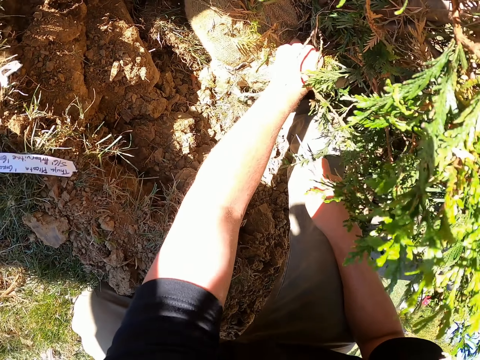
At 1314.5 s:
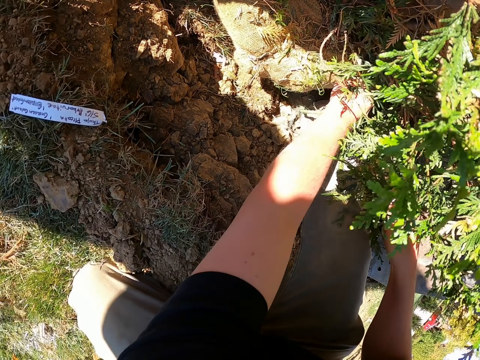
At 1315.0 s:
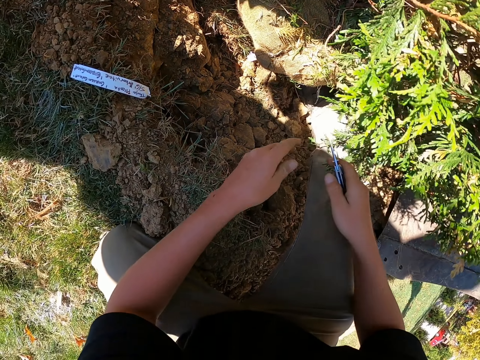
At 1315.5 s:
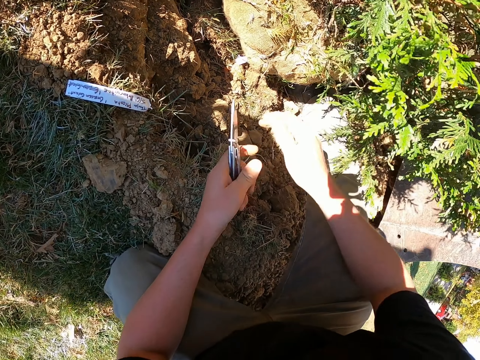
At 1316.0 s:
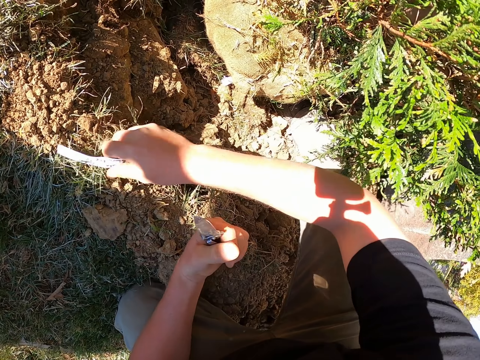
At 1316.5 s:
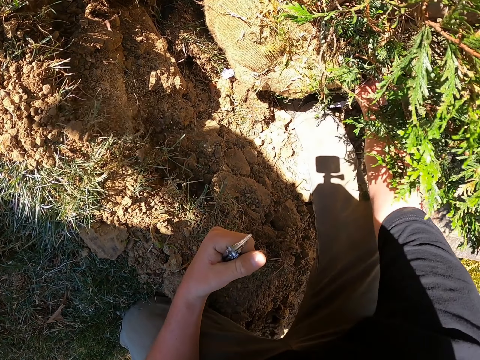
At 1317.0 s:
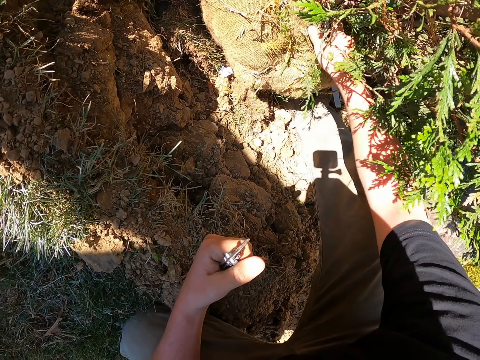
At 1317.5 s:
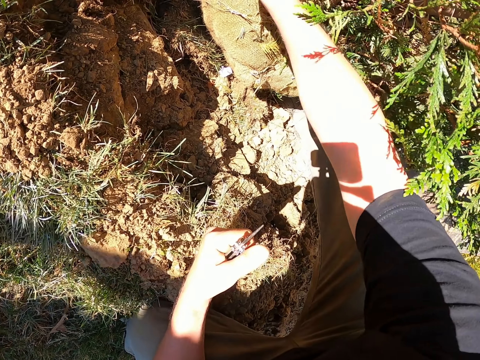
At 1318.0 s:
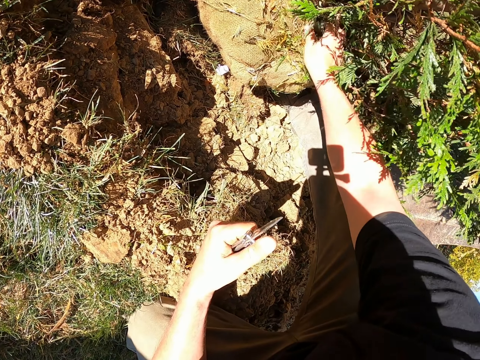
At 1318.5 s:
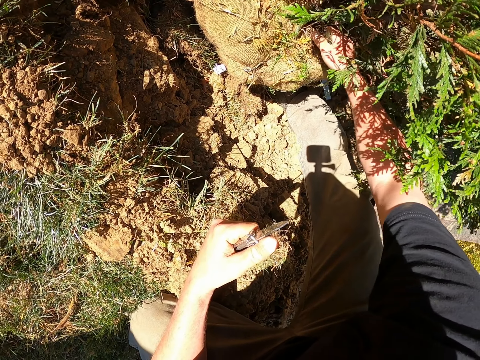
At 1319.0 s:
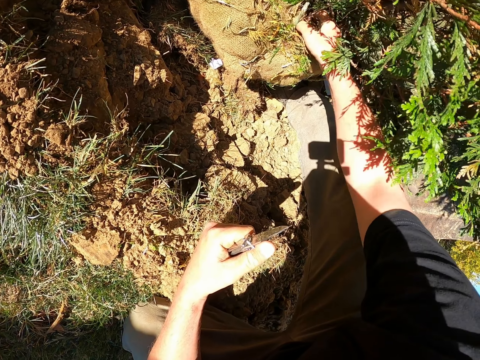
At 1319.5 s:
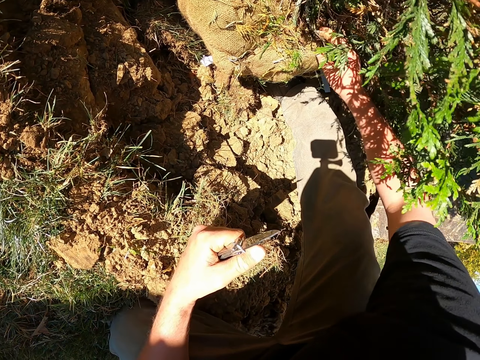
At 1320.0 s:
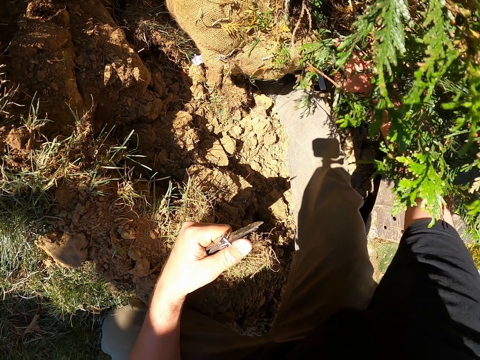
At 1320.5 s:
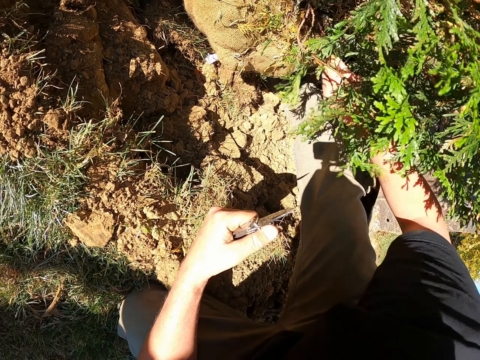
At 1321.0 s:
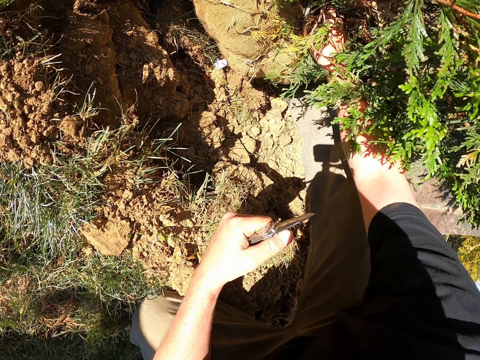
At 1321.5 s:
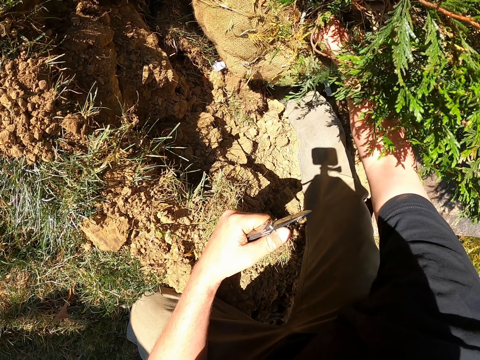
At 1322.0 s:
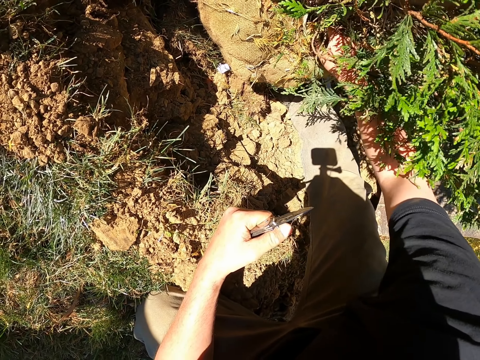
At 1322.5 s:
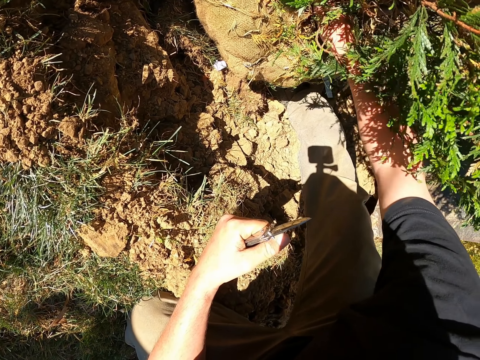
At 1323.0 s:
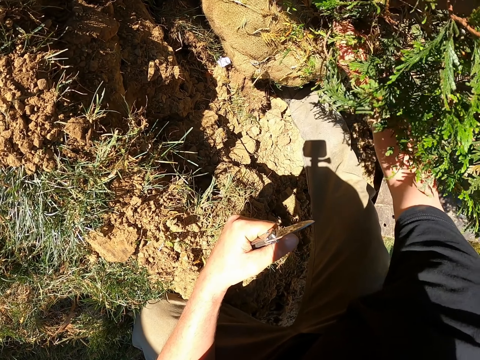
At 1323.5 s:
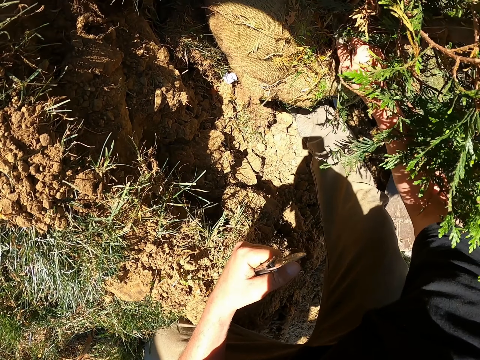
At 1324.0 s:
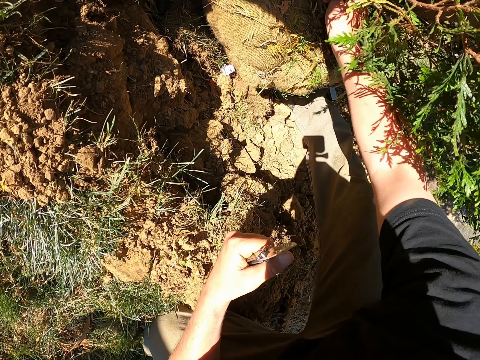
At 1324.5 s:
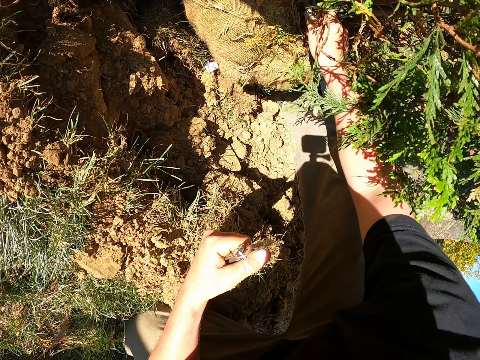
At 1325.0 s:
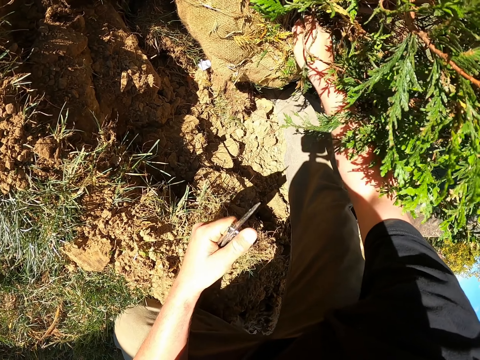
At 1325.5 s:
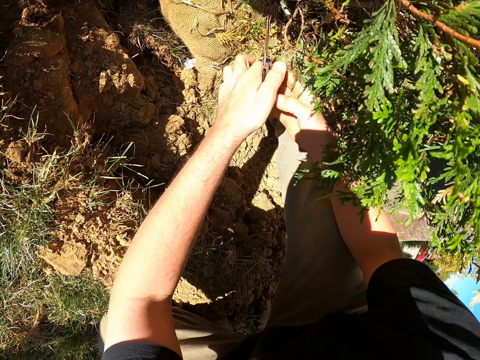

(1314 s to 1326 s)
The camera wearer picks up a piece of paper on the ground. He removes the rope with his hands.

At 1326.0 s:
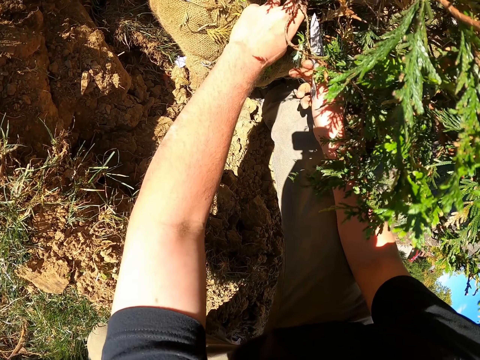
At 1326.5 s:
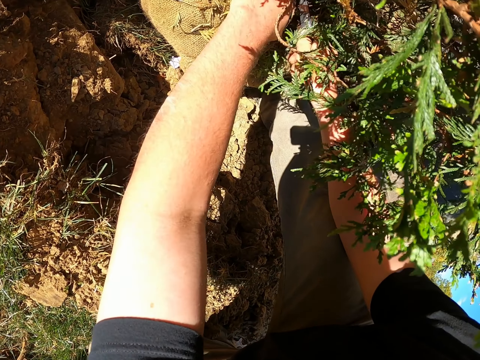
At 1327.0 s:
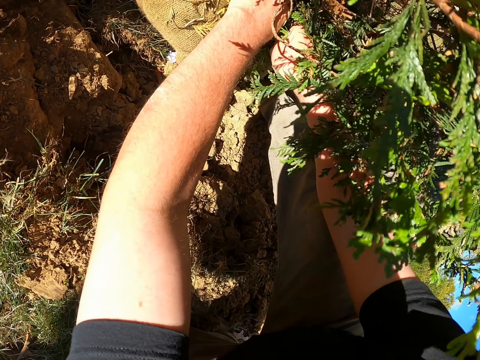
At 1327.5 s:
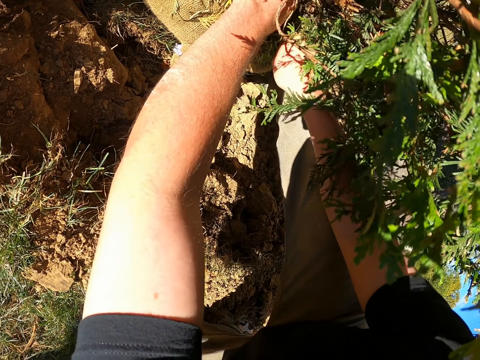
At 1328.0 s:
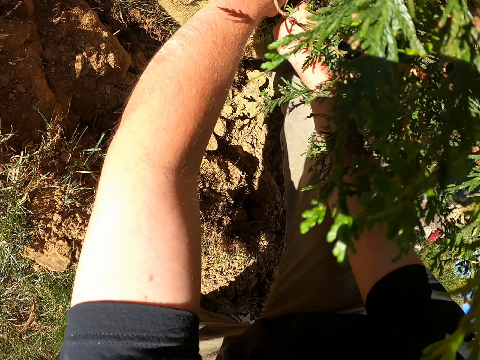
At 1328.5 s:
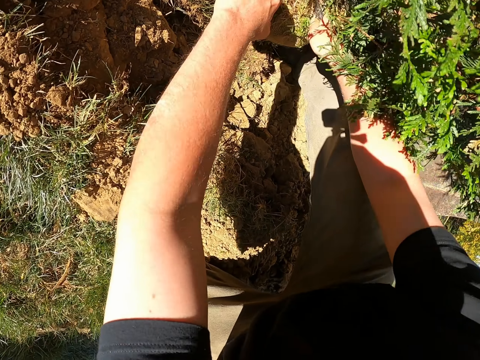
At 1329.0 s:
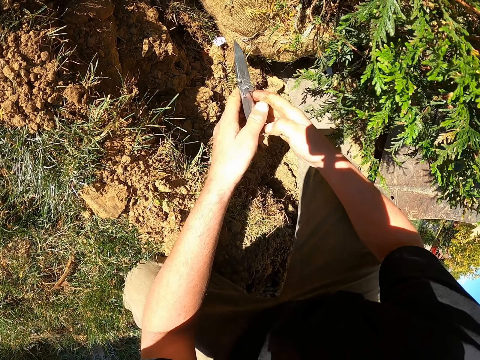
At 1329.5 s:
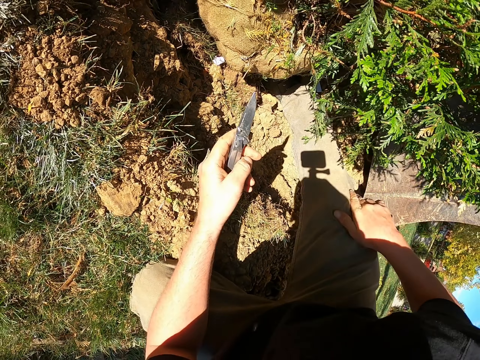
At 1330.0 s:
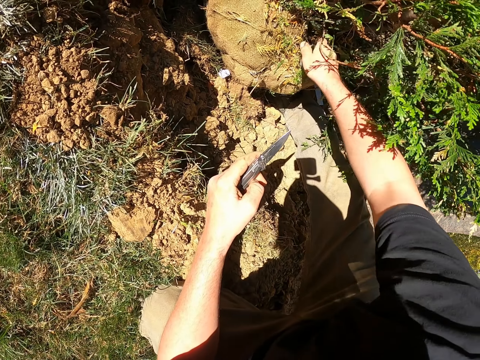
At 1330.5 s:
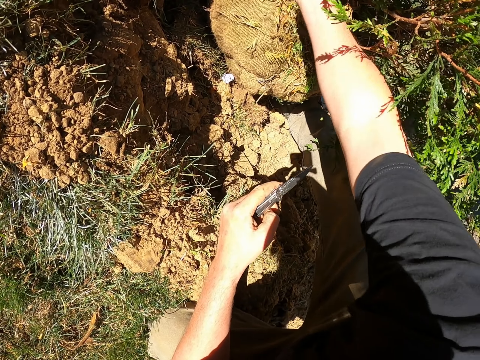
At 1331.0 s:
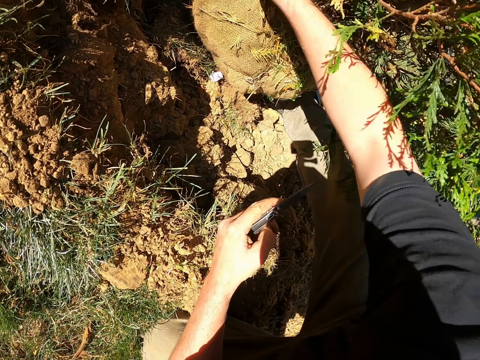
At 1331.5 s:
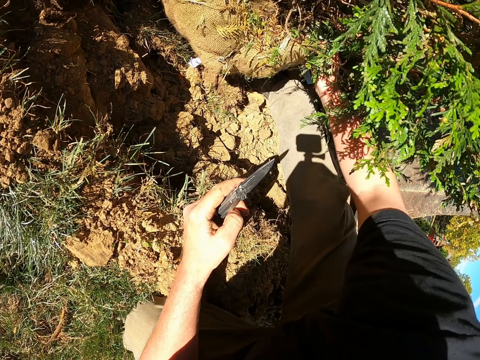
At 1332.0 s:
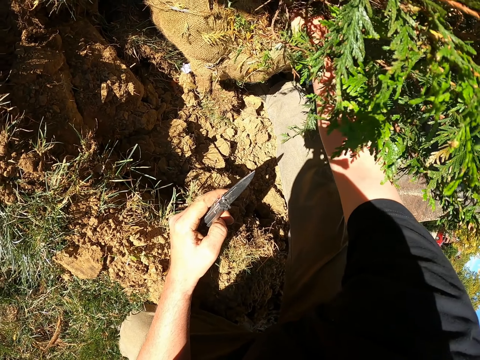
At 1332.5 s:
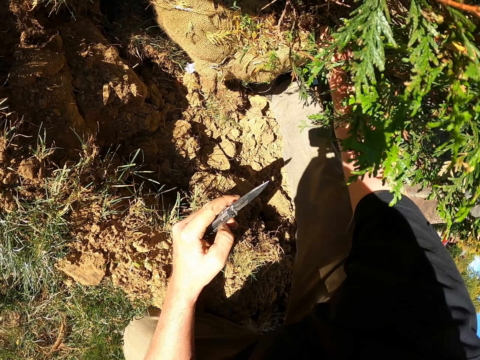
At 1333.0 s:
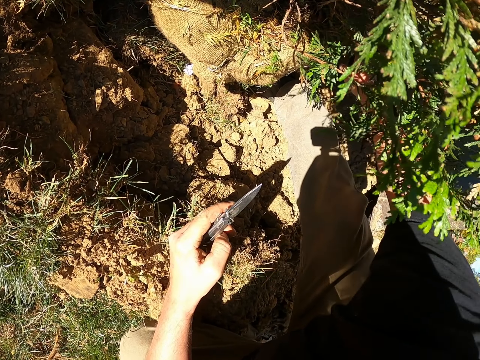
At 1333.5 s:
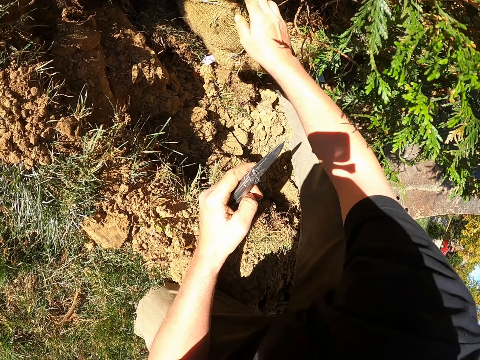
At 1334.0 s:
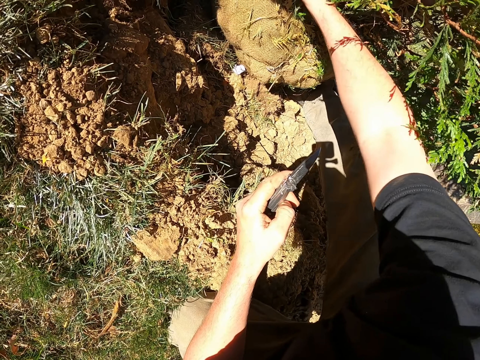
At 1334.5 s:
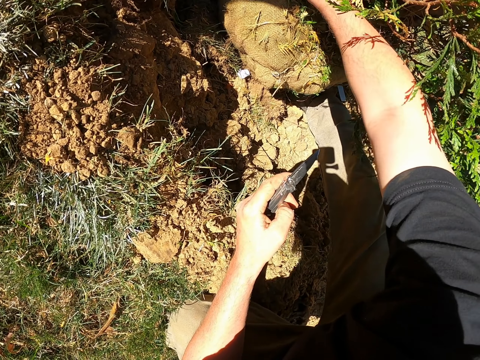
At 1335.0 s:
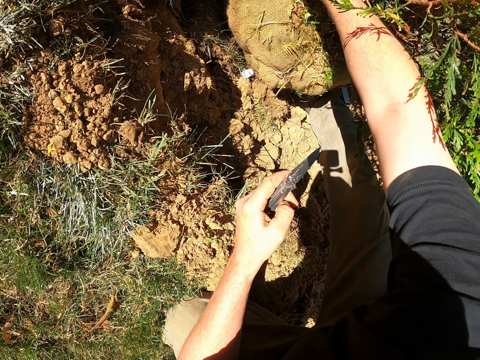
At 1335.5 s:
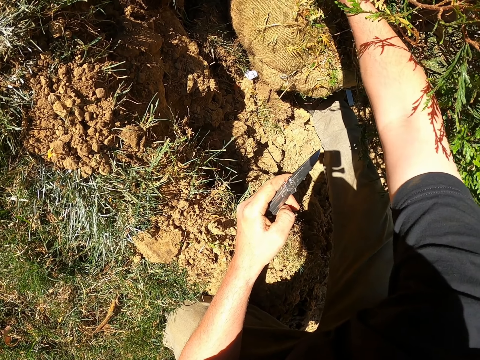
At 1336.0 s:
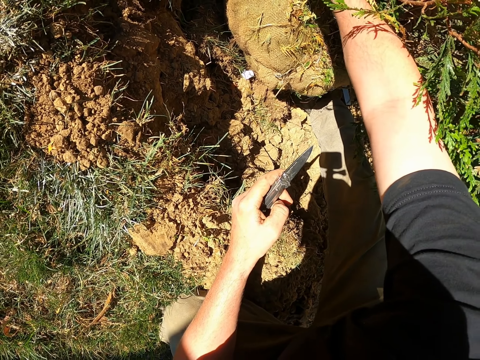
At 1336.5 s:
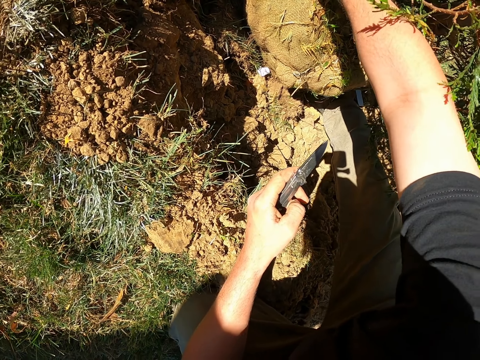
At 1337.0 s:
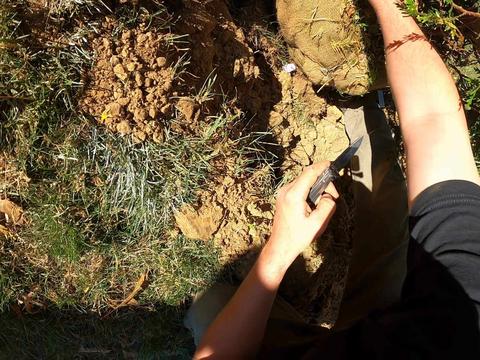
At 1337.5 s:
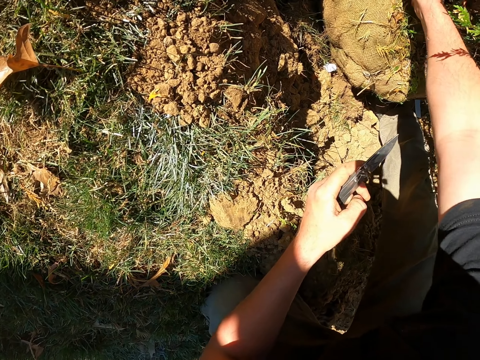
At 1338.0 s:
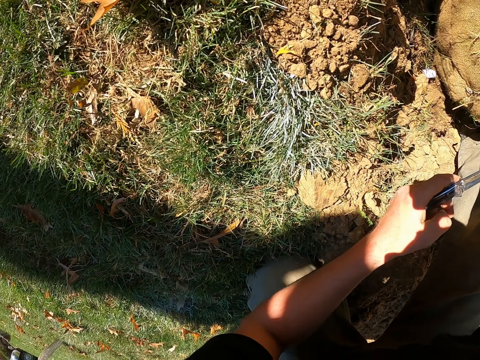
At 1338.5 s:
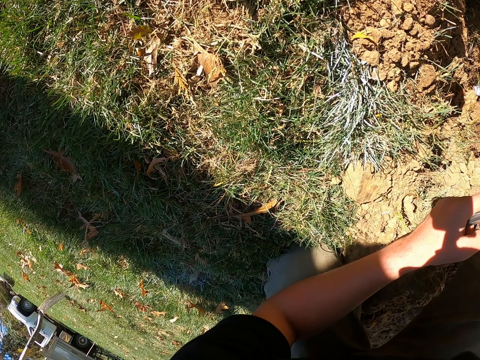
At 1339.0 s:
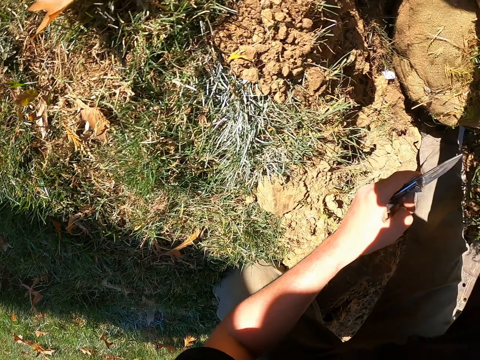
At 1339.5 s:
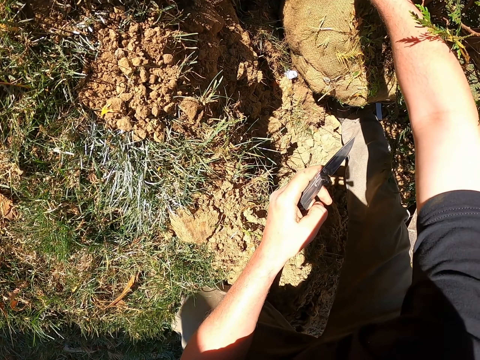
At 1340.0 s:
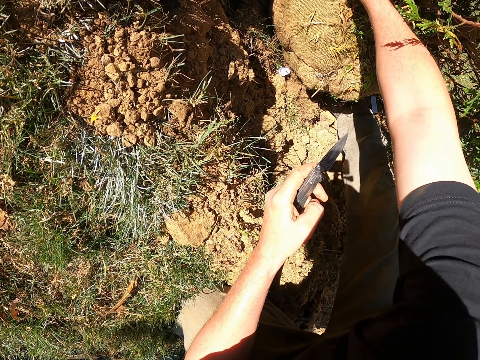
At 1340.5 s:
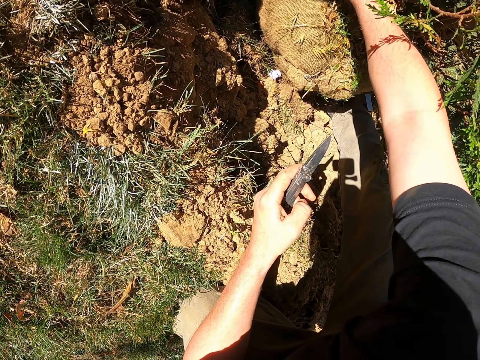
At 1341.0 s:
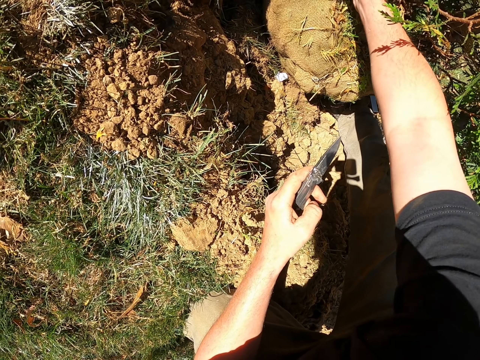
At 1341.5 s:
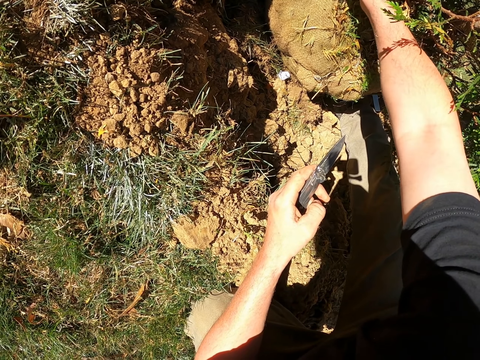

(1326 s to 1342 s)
The camera wearer cuts the rope on the plant's stem with a pocket knife. He removes the rope with his hands.
